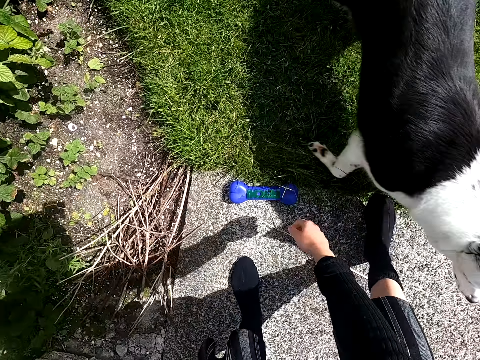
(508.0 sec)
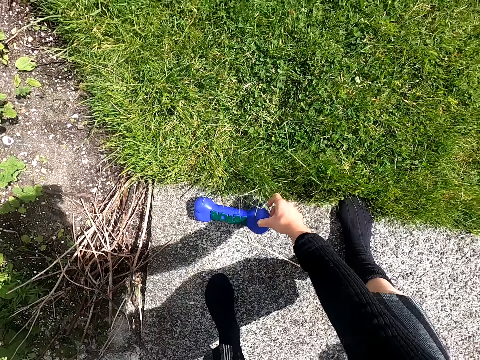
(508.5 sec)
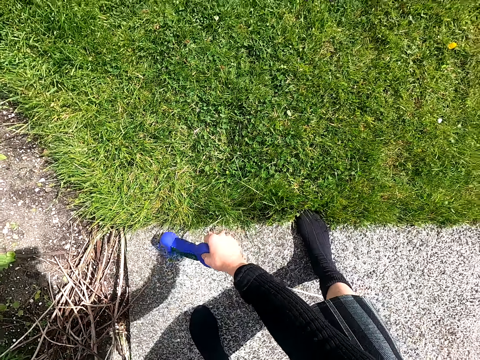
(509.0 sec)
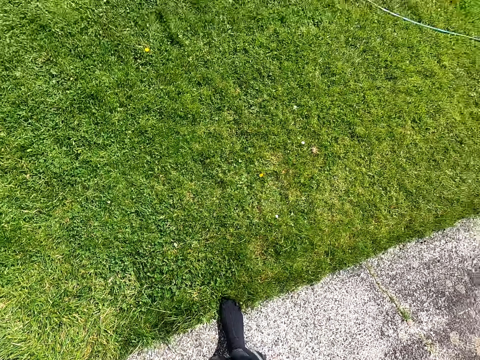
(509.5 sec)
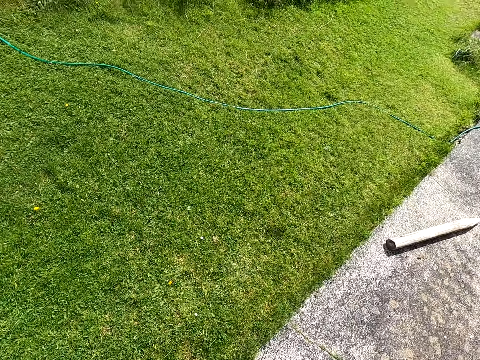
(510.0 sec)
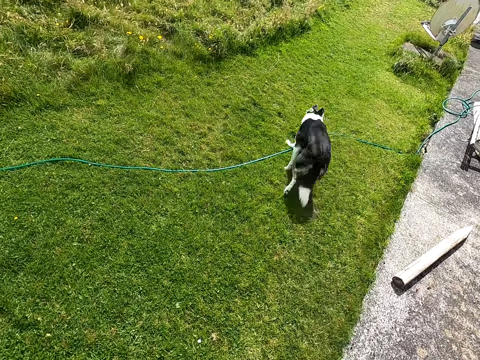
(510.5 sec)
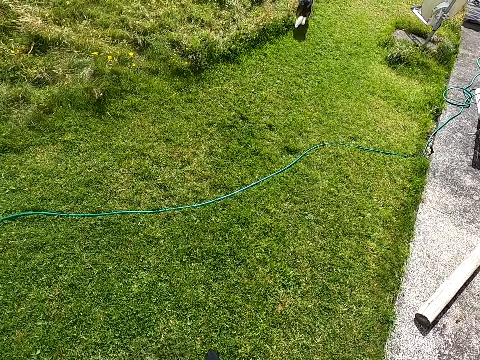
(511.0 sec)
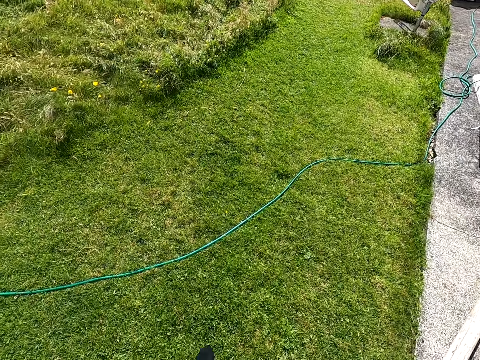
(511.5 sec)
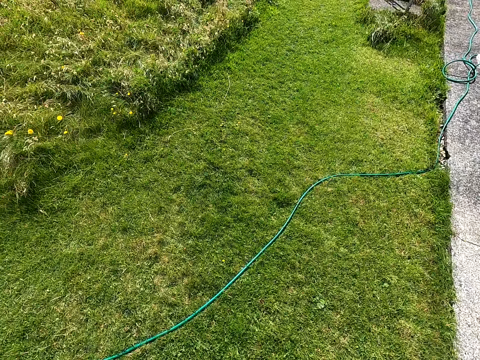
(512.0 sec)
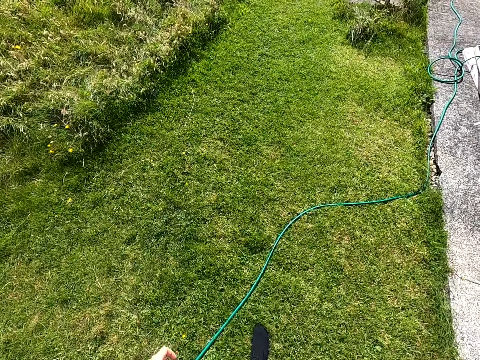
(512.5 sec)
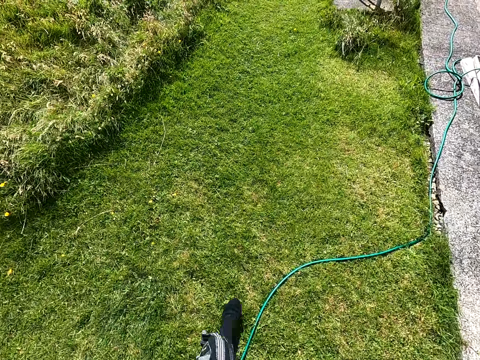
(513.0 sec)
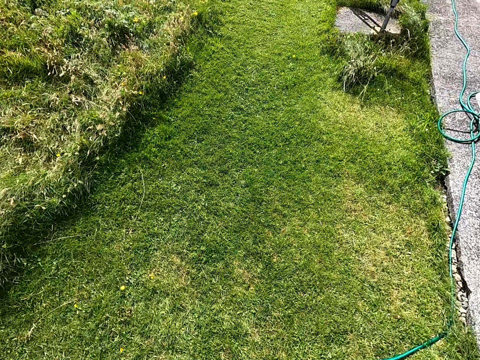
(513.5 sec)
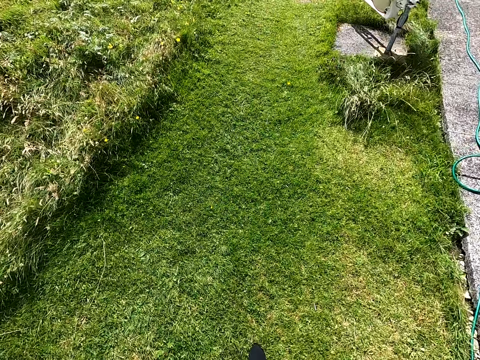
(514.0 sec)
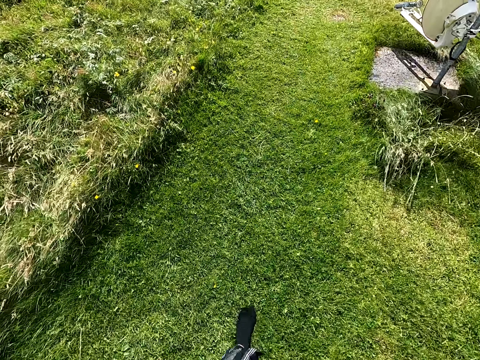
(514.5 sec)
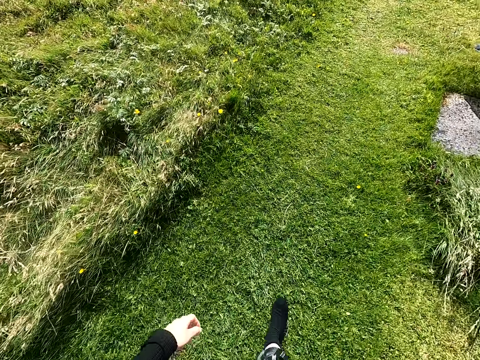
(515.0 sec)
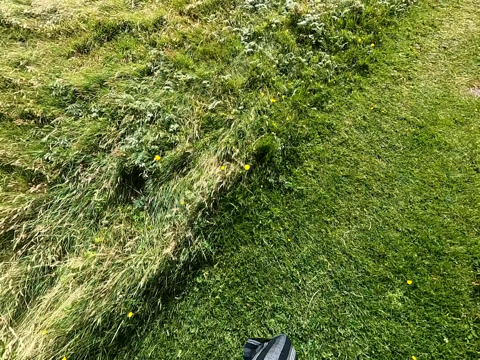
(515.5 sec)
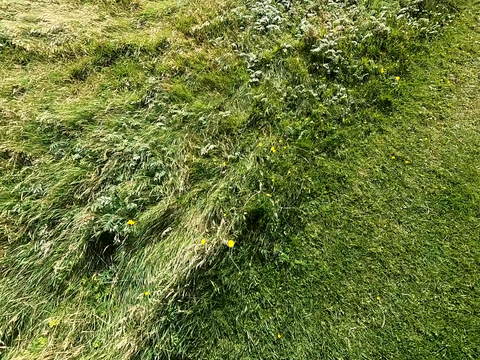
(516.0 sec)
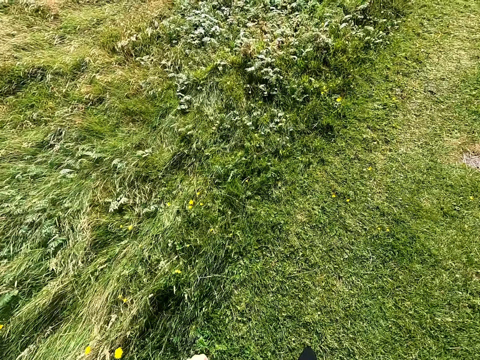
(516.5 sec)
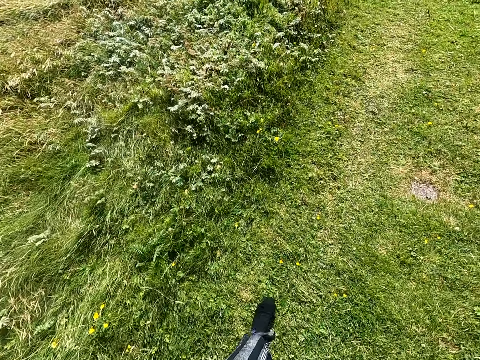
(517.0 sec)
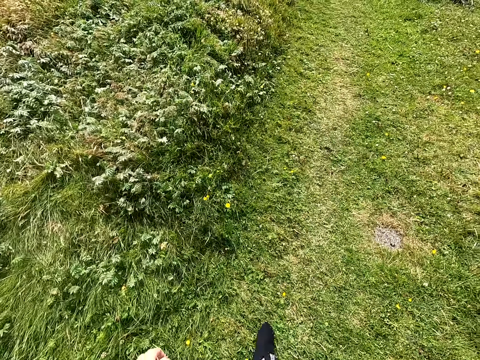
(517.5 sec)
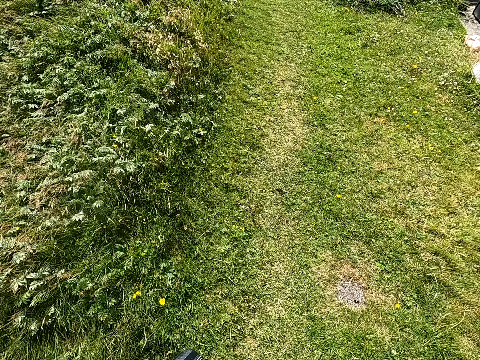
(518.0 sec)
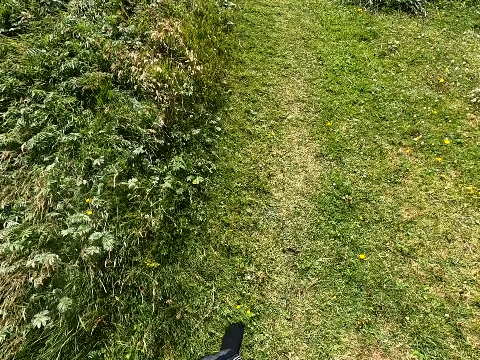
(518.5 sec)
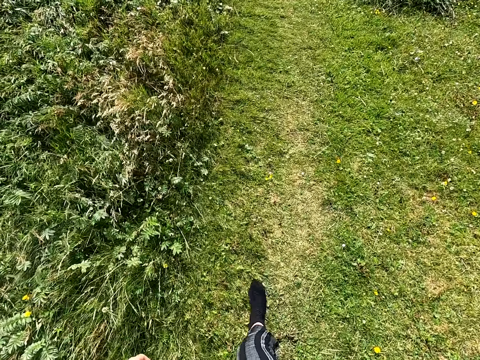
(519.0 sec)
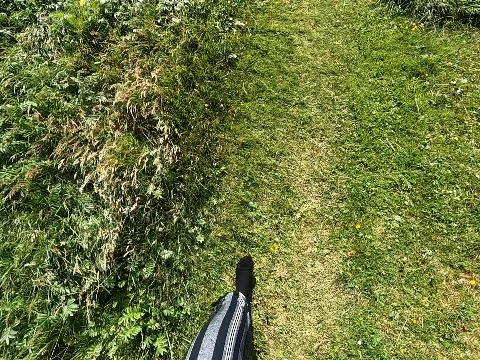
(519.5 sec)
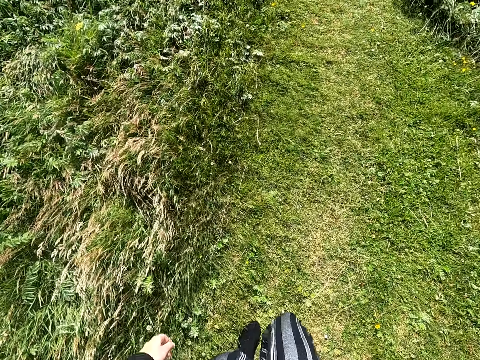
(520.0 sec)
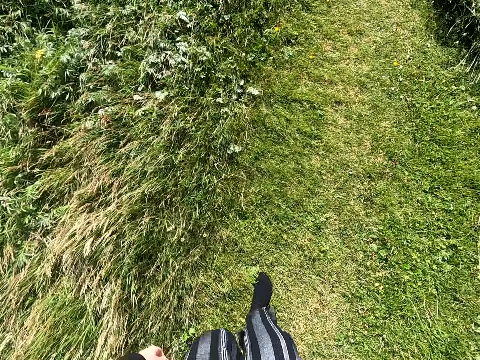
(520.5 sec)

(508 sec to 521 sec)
The camera wearer picks up a plastic bone. They throw away the plastic bone. They walk on the field.

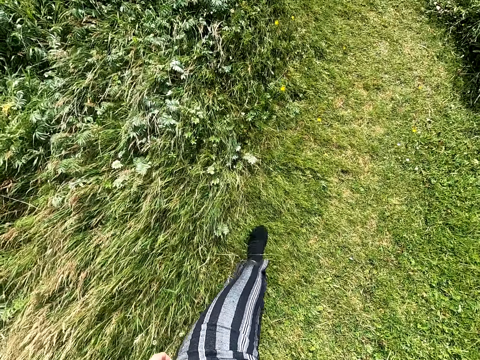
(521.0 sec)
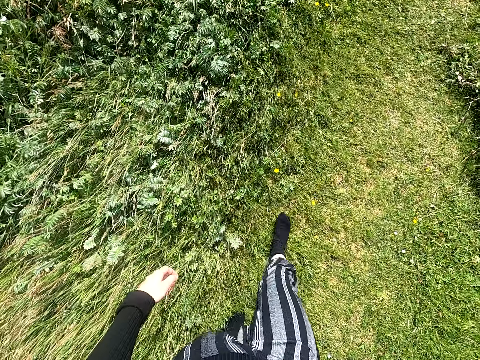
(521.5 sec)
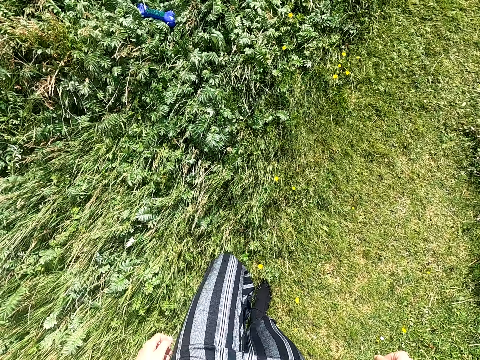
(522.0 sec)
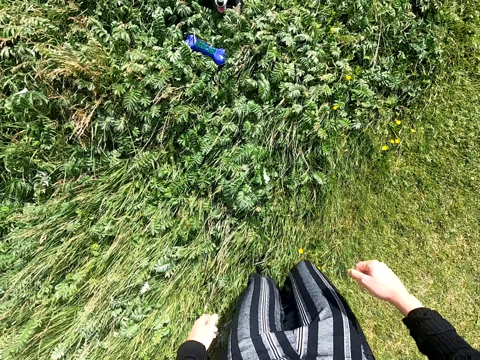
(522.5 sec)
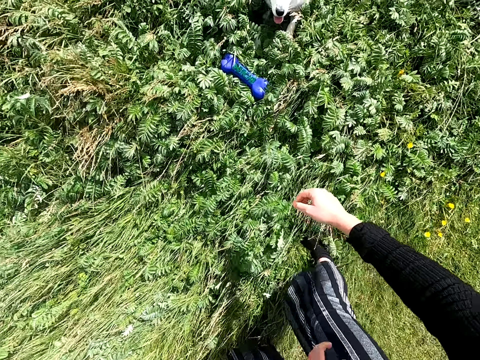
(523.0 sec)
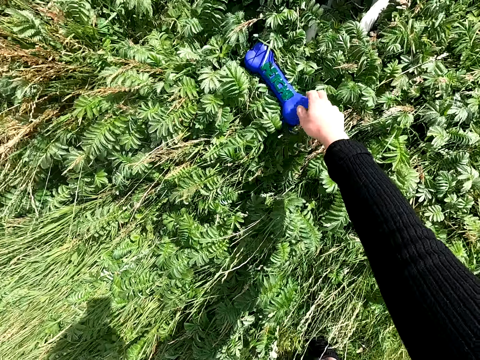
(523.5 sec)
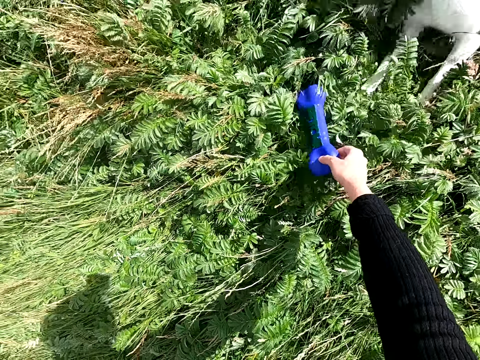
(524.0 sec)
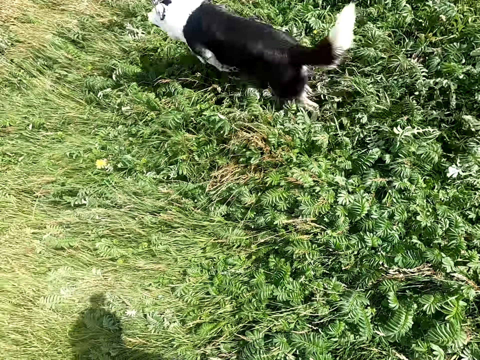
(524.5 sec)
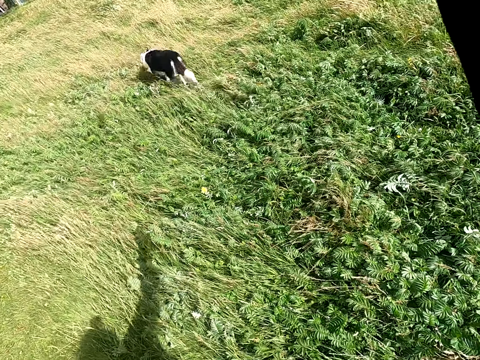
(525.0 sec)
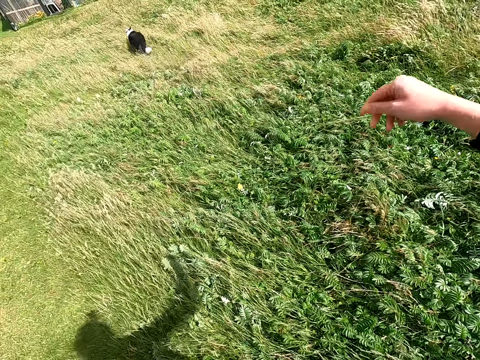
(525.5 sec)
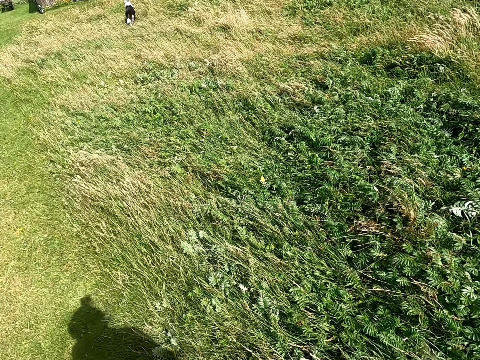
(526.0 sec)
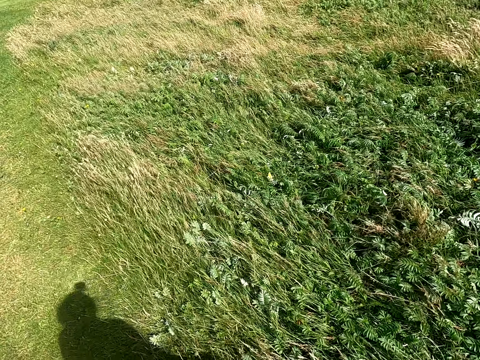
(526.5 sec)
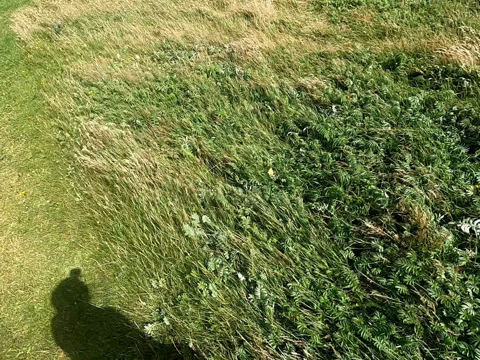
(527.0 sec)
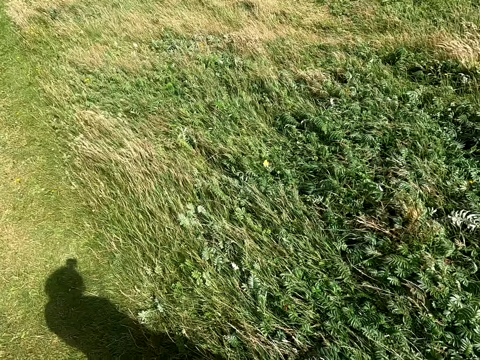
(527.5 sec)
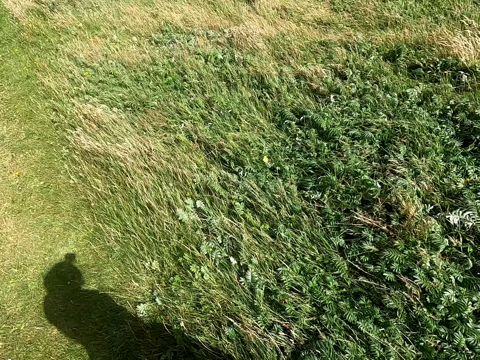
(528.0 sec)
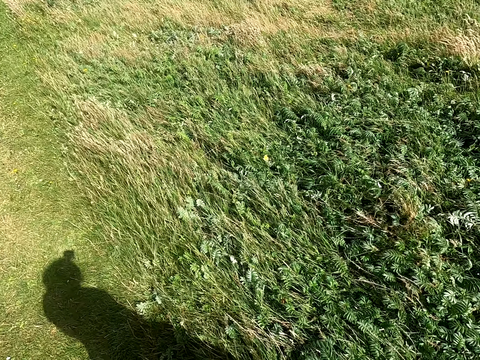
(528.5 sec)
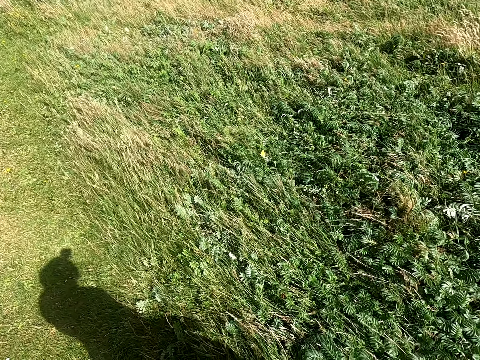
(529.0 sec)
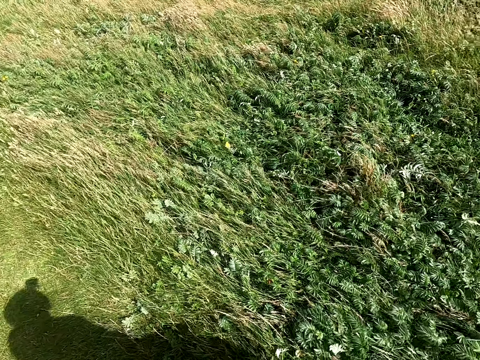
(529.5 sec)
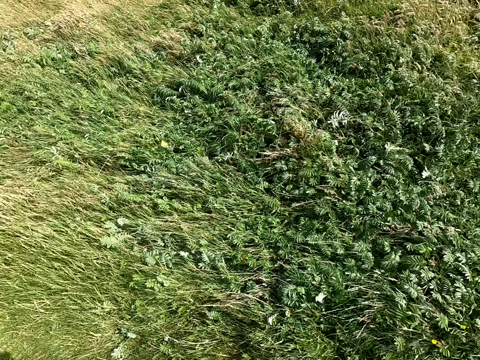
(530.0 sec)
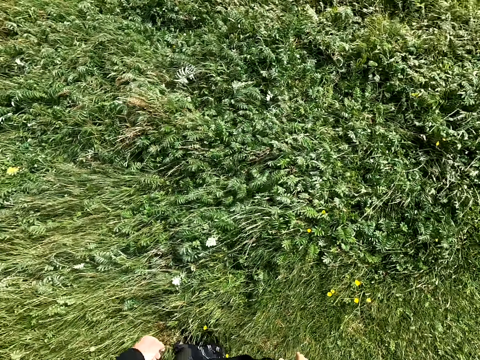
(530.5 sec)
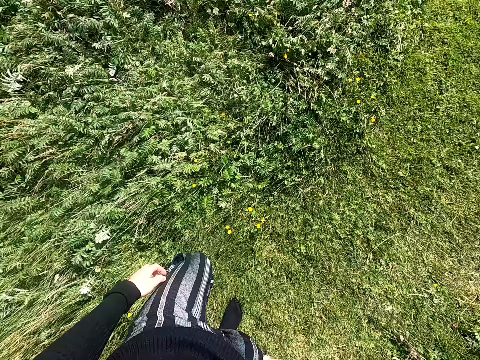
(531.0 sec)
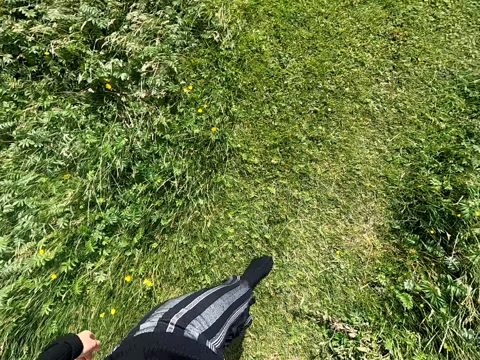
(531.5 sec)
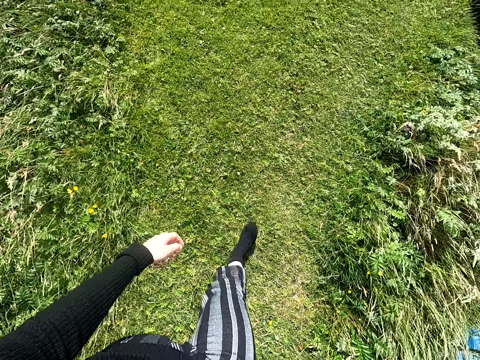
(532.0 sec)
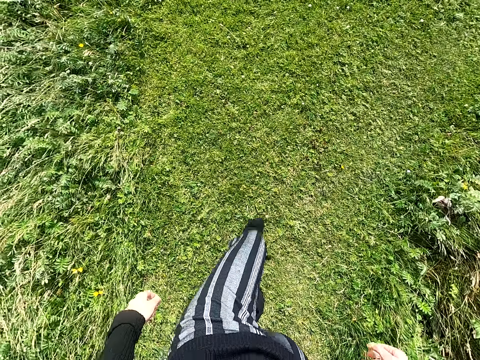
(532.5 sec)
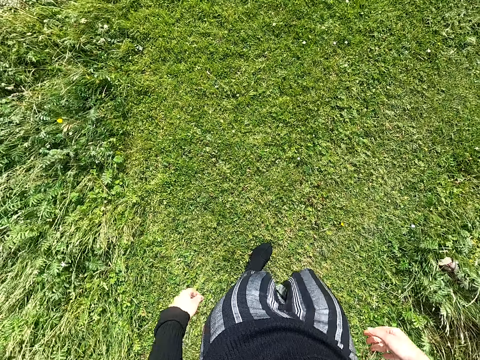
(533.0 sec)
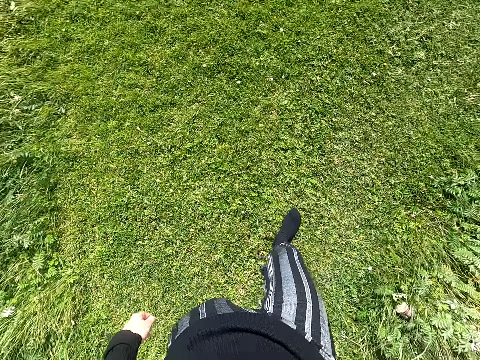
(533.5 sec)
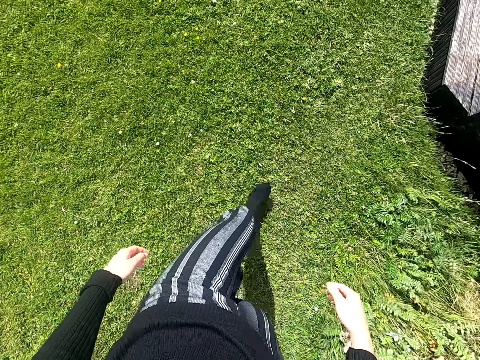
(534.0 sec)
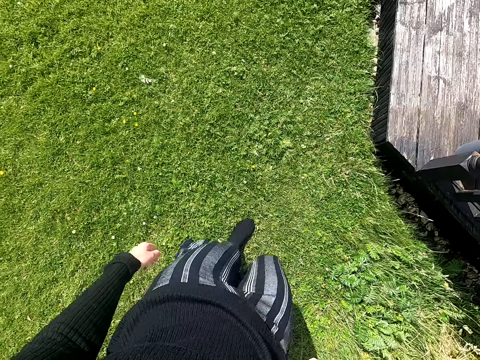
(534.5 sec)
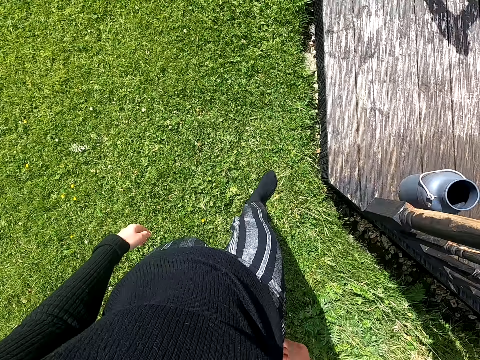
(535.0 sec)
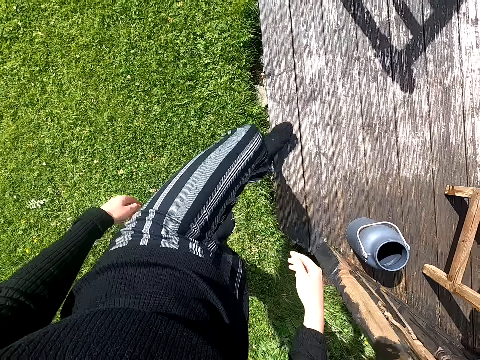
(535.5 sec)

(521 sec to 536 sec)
The camera wearer picks up a plastic bone. They throw away the plastic bone. They walk around.
